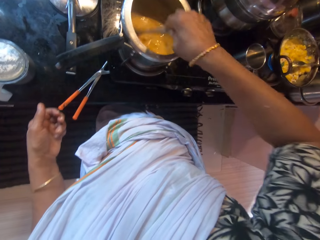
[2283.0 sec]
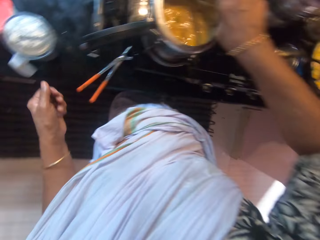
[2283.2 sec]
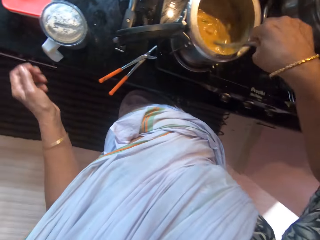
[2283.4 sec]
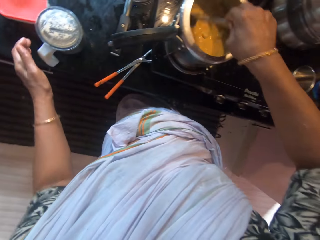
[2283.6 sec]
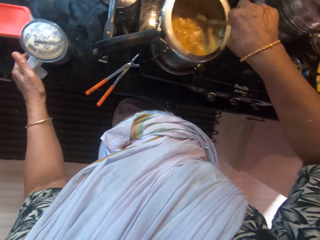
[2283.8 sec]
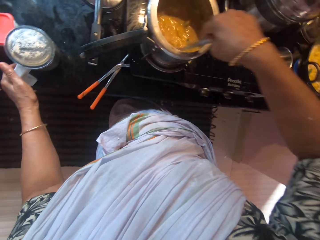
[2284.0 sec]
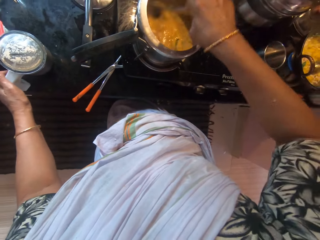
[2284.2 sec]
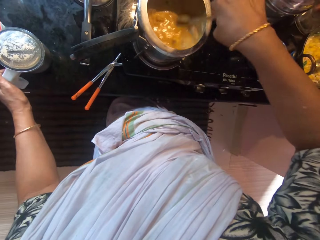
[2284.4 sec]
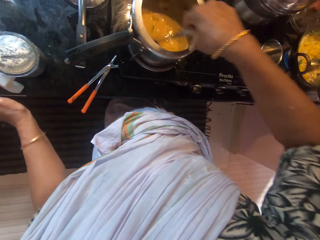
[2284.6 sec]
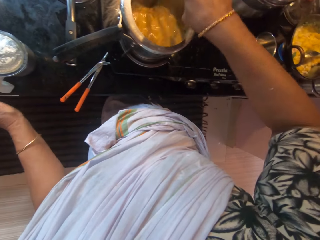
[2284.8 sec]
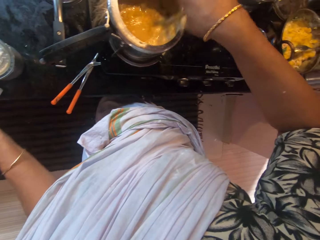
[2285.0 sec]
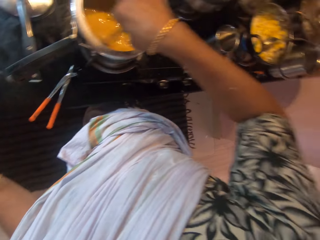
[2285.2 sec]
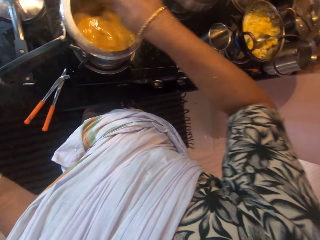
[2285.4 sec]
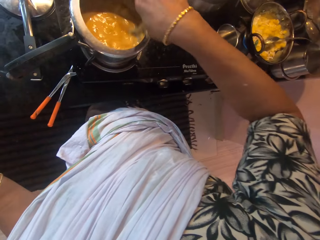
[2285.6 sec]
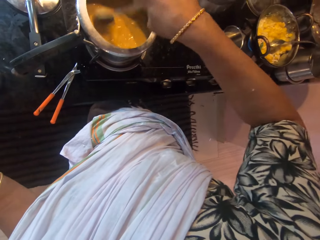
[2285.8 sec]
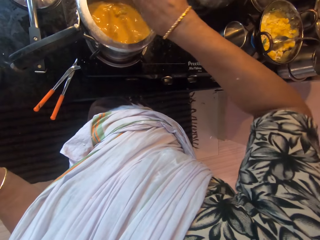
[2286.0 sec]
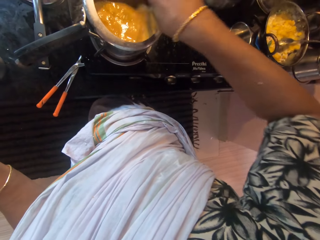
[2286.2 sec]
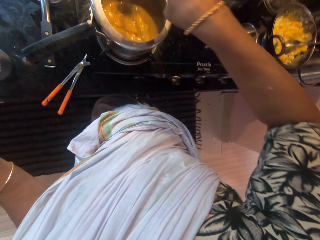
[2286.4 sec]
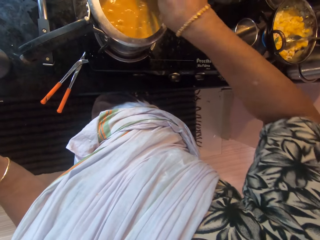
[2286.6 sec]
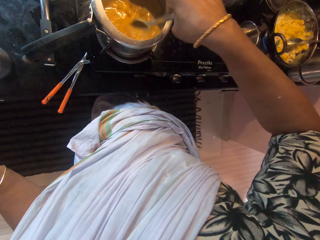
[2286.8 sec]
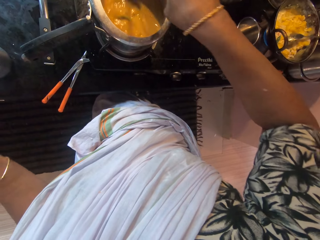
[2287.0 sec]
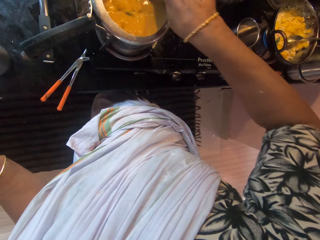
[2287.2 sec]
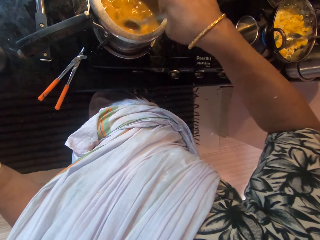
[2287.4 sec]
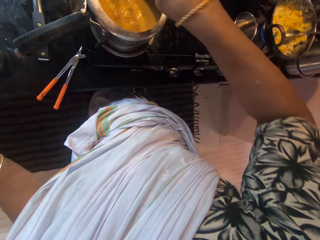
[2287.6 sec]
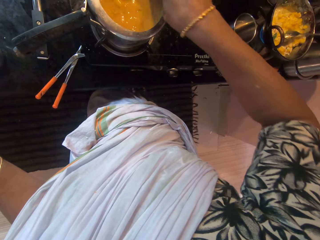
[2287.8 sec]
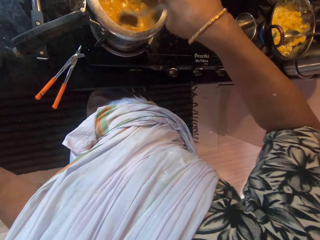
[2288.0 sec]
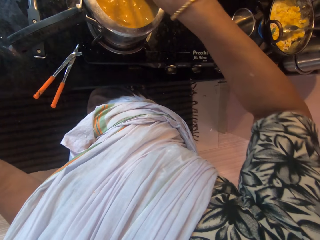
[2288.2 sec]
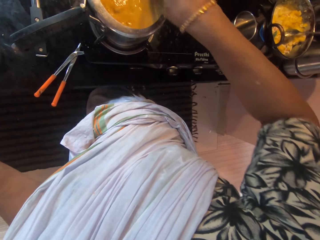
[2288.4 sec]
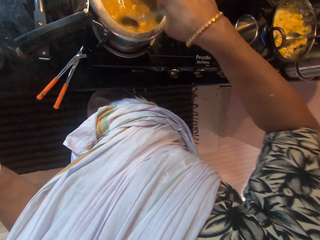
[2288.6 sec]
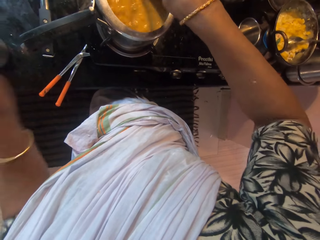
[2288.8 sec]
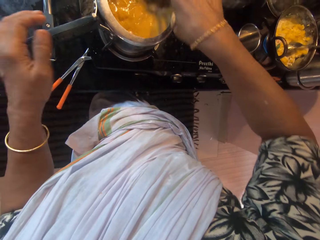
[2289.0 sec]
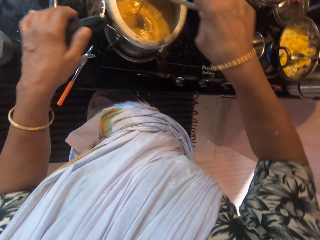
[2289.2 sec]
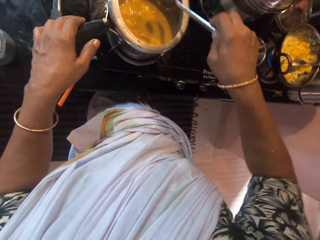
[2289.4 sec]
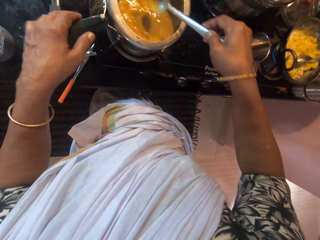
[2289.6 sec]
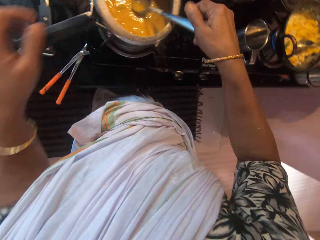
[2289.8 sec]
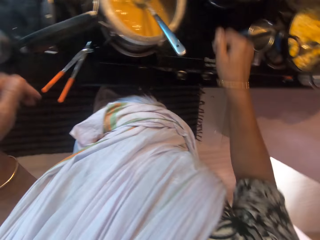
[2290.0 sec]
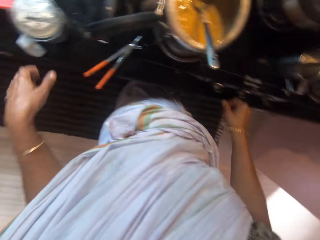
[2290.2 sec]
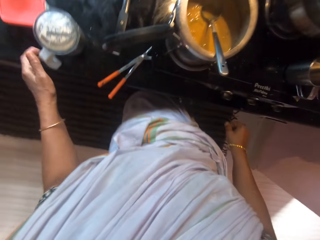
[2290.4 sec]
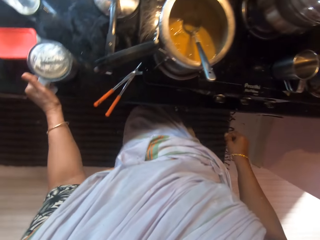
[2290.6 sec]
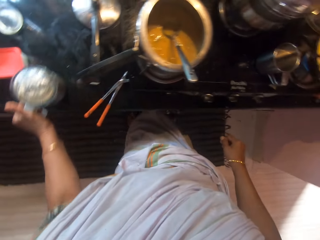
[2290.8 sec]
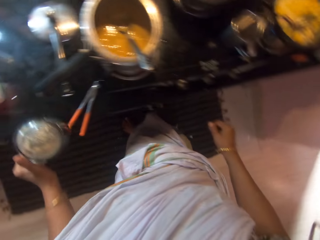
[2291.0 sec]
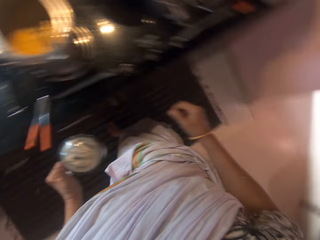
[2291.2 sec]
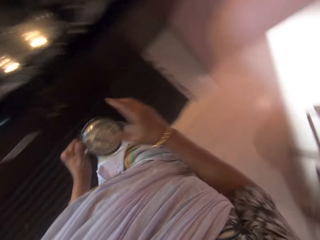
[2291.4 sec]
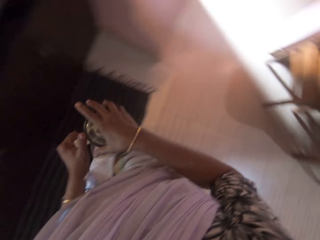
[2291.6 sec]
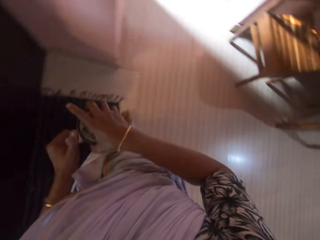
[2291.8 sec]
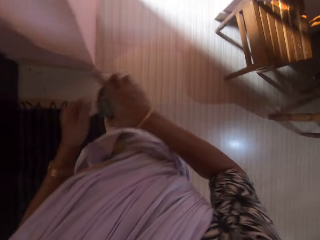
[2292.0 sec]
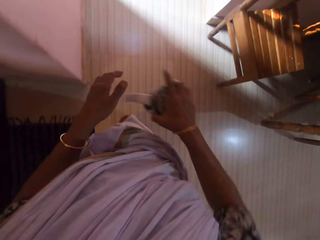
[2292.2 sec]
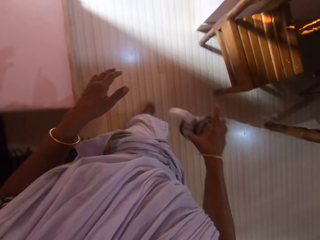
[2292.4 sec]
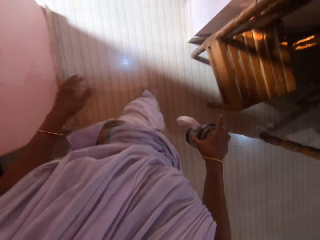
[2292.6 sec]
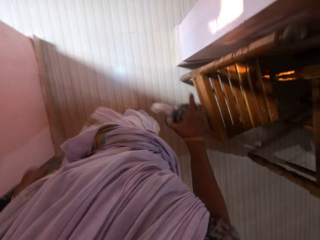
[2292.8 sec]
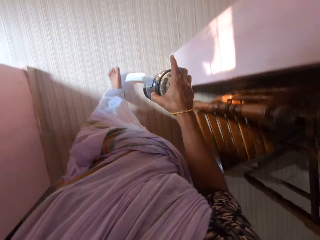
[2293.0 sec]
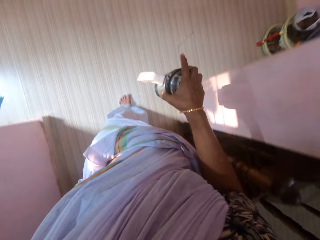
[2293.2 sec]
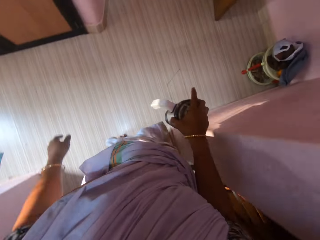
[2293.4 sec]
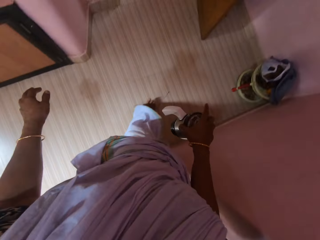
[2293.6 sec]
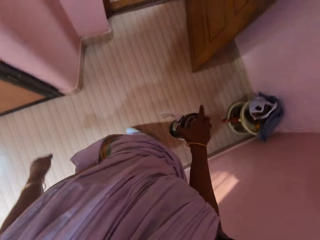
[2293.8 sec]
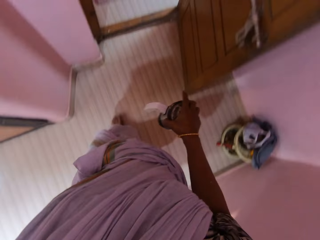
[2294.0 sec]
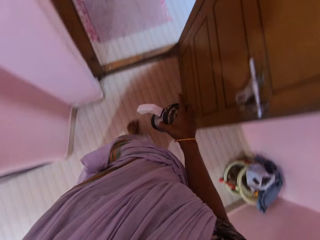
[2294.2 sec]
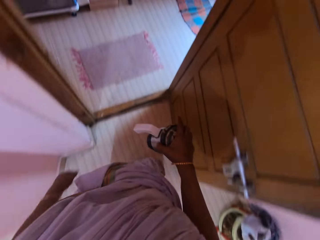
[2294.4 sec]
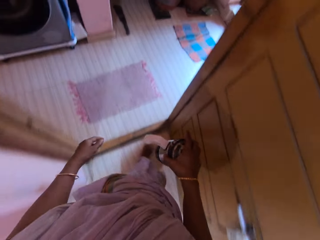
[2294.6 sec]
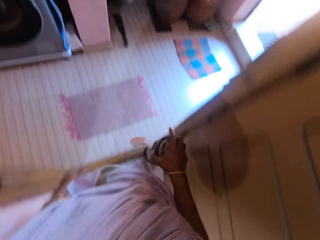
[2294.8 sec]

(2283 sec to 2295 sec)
The camera wearer stirs the food in the pot. She touches the blender or jar on the cabinet with her left hand. She touches the pressure pot handle with her left hand. She places the ladle in the pressure pot with her right hand. She picks up the blender from the cabinet with her left hand. She passes the blender from her left hand to her right hand. She walks. She holds the jar with her right hand. She walks.

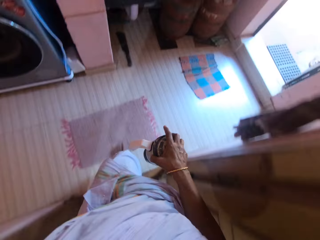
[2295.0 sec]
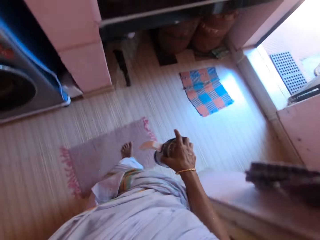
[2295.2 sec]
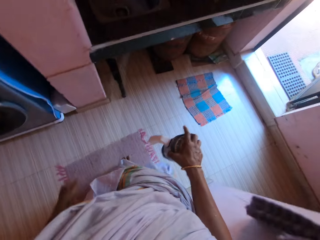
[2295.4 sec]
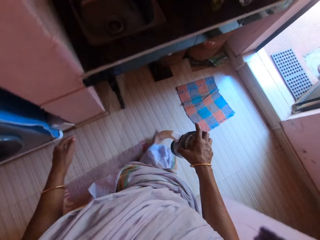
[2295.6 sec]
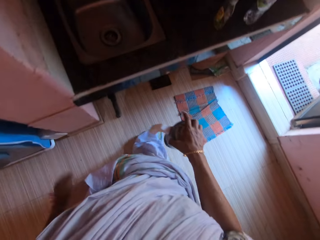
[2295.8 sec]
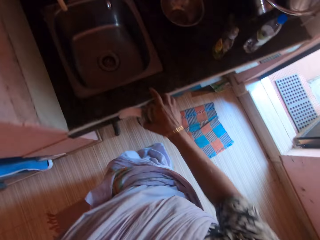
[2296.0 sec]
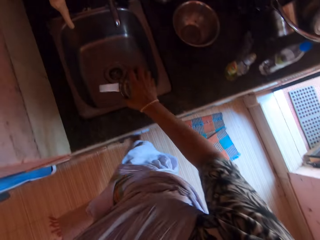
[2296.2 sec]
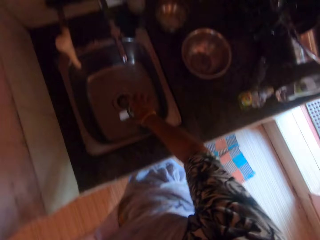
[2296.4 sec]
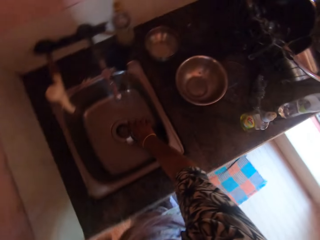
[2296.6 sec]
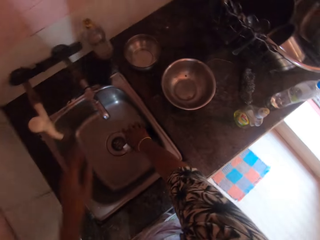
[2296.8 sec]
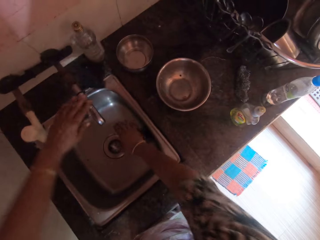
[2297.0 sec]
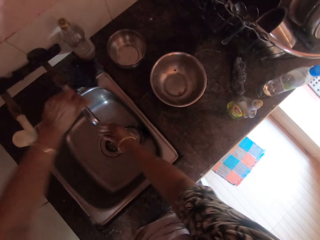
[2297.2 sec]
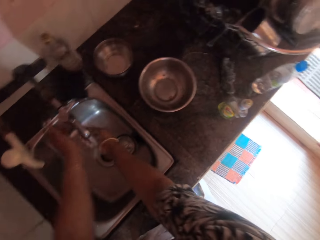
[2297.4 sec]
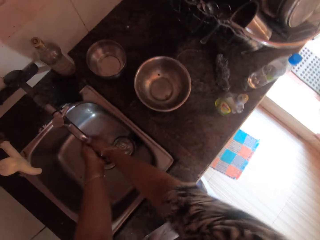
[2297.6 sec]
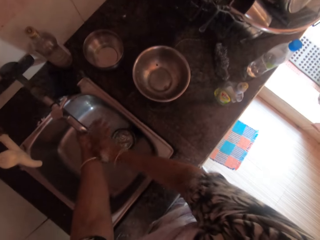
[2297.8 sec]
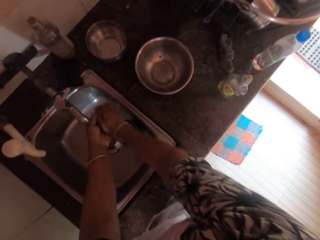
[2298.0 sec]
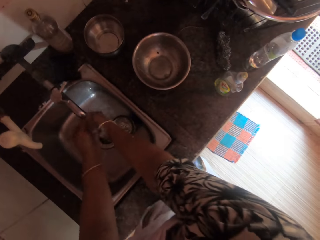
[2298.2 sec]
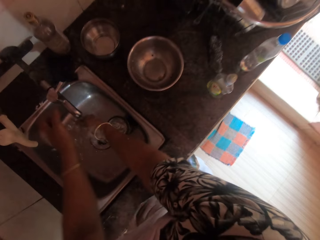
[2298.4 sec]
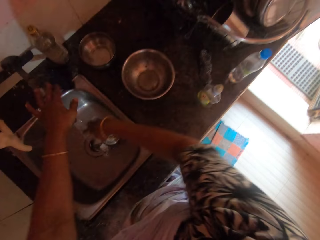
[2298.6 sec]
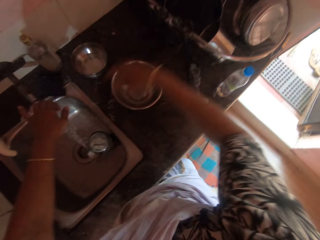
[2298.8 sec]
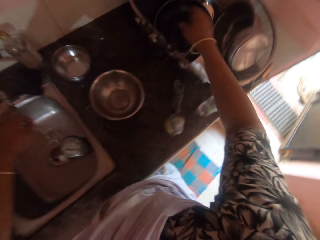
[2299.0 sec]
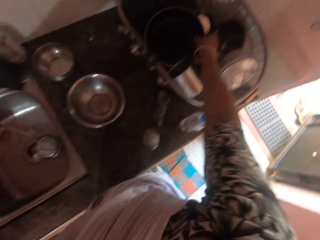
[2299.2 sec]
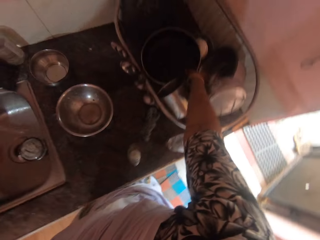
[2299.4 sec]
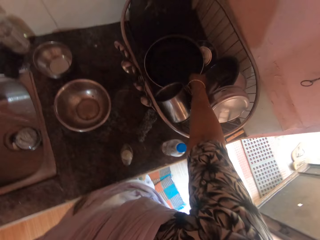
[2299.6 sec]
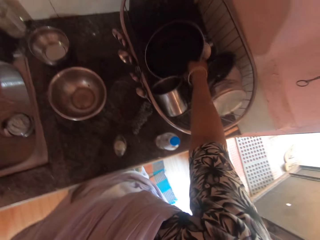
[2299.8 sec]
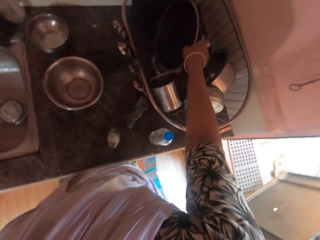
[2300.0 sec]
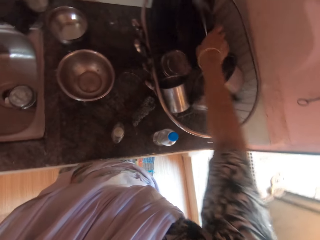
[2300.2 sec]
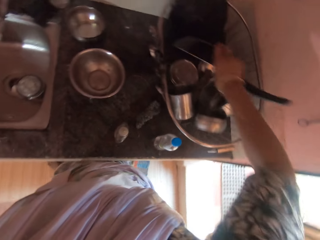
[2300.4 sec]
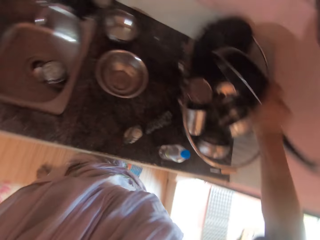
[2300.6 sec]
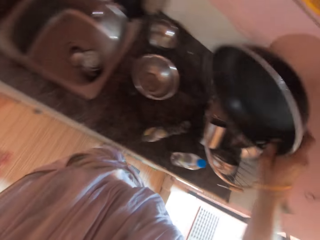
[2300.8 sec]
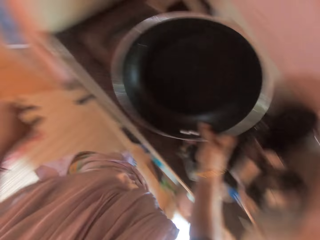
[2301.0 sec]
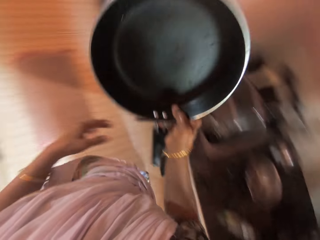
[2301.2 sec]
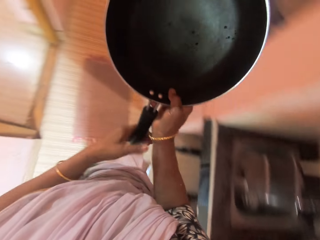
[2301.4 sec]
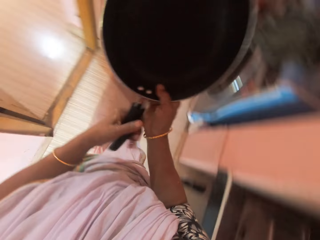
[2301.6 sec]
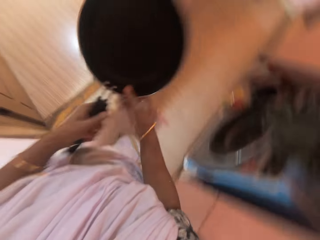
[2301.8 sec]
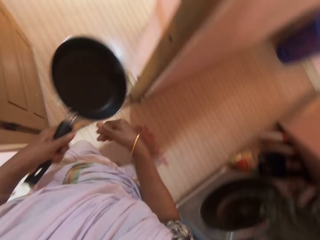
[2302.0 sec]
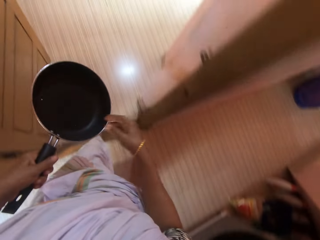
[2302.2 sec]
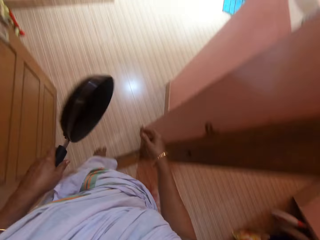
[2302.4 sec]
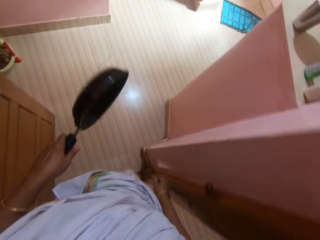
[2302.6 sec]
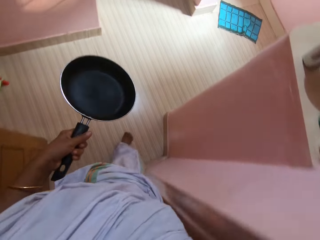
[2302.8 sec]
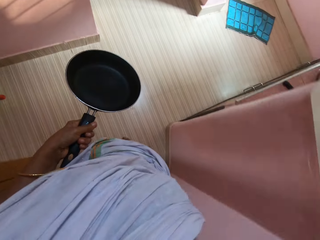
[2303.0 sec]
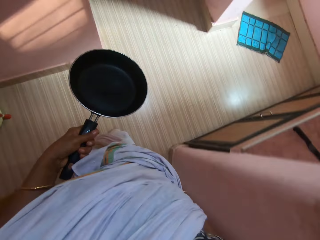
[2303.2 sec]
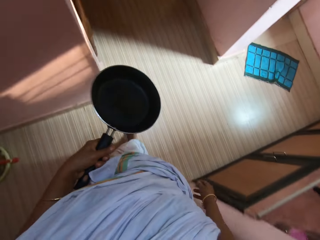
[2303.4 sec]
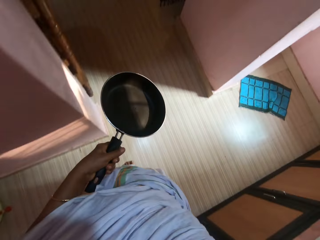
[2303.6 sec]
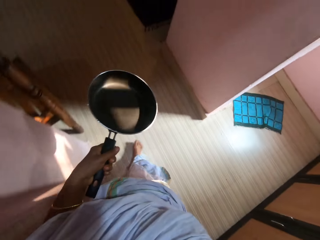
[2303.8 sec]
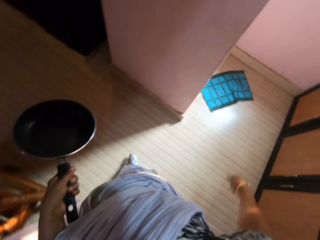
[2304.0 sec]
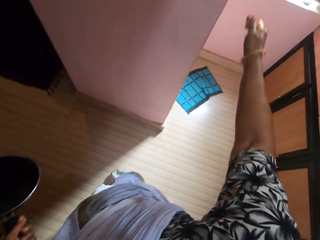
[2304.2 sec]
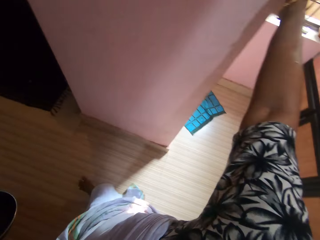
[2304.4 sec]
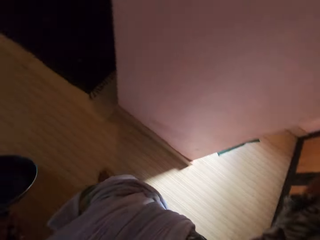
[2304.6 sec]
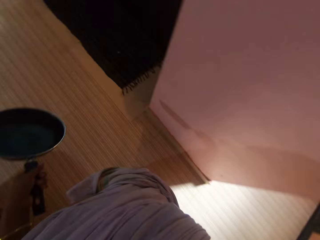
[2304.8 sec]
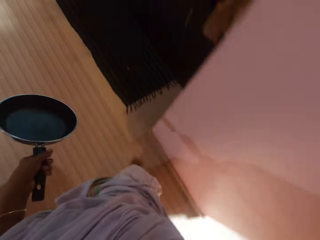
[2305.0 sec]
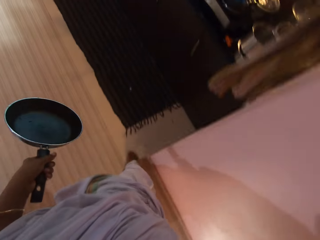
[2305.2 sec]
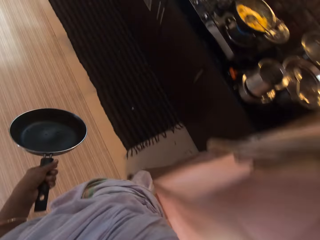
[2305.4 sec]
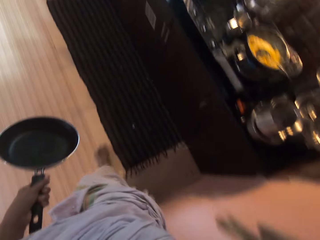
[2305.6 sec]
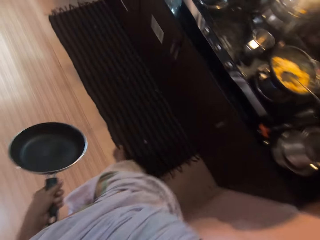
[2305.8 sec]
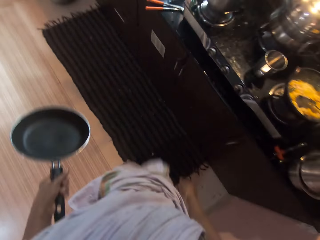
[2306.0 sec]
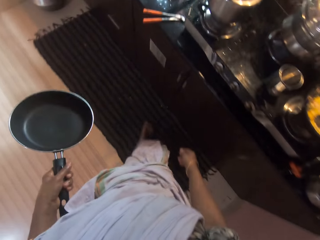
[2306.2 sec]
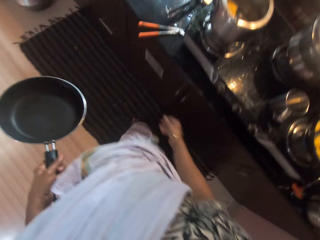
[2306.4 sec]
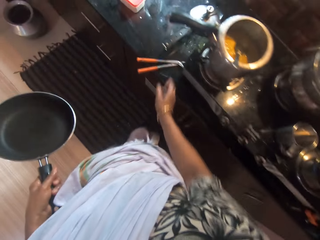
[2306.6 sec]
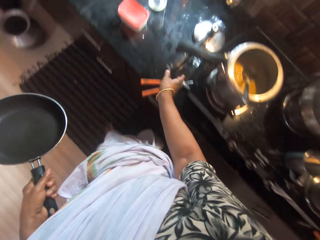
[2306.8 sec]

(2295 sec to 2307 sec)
The camera wearer places the blender in a sink with her right hand. She turns a tap on the sink on with her left hand. She washes both hands under the tap. She turns off the tap on the sink with her left hand. She picks up a frying pan from a dish basket on a cabinet with her right hand. She passes the pan from her right hand to her left hand. She walks. She touches a wall with her right hand.
